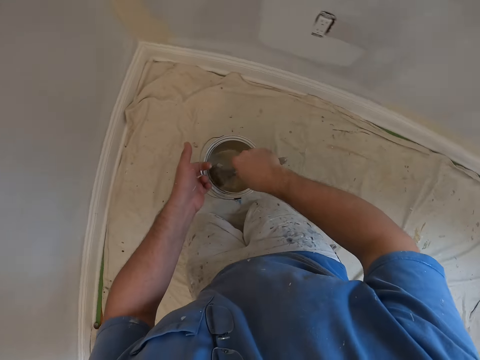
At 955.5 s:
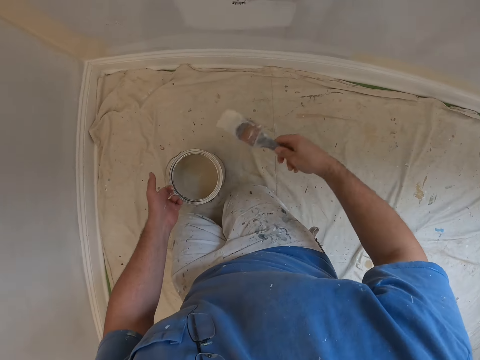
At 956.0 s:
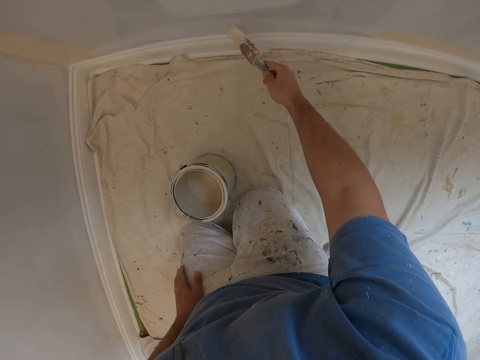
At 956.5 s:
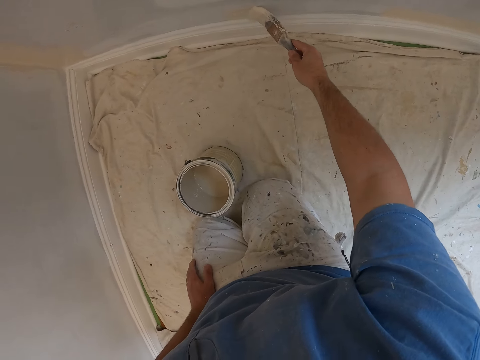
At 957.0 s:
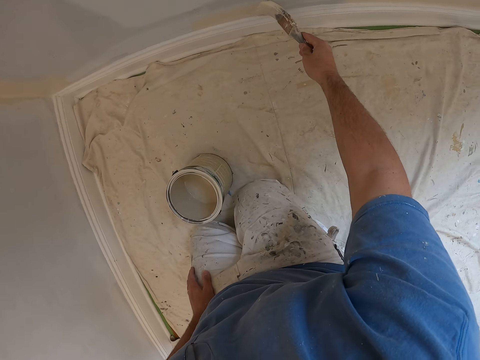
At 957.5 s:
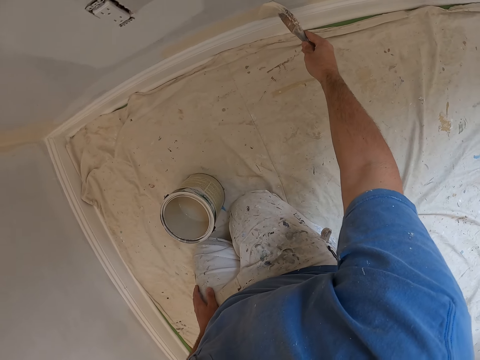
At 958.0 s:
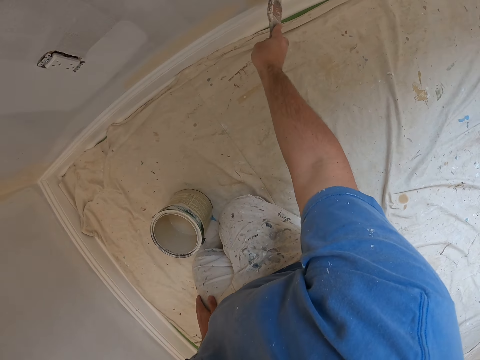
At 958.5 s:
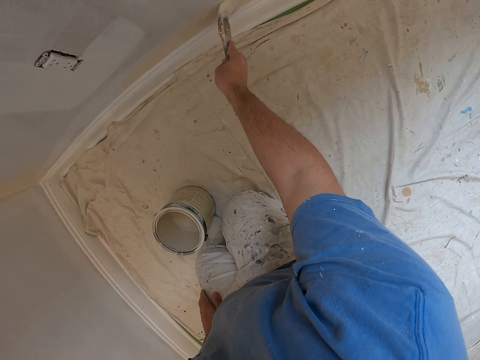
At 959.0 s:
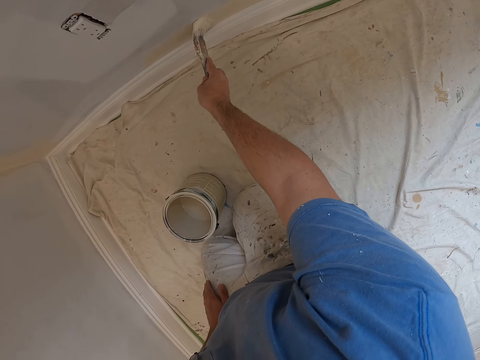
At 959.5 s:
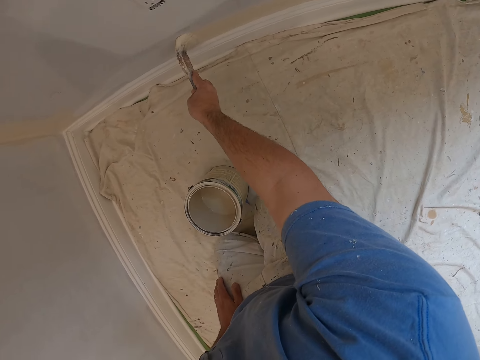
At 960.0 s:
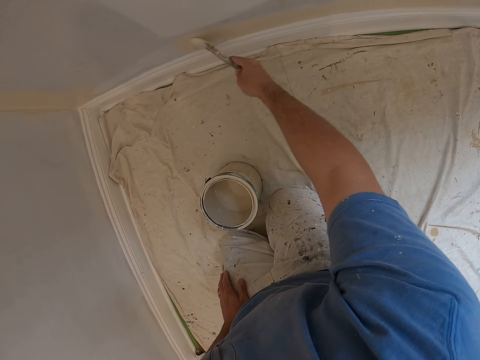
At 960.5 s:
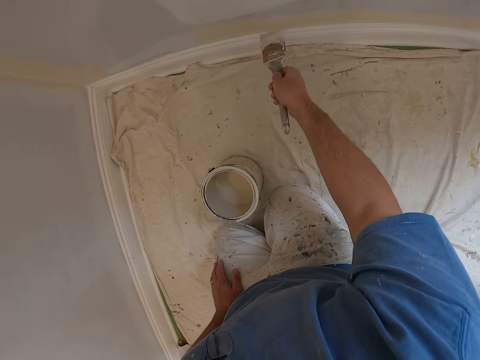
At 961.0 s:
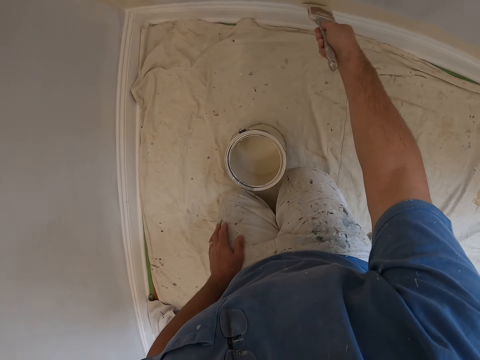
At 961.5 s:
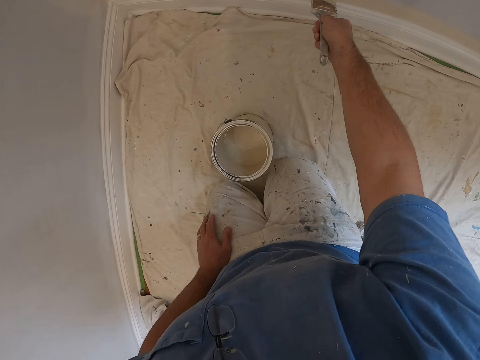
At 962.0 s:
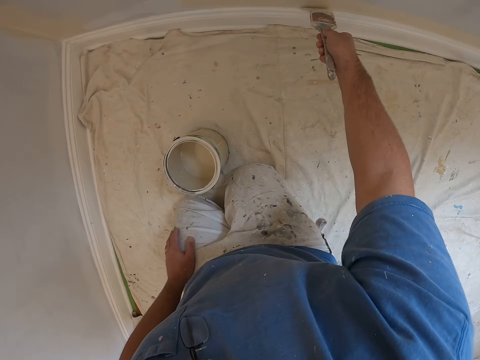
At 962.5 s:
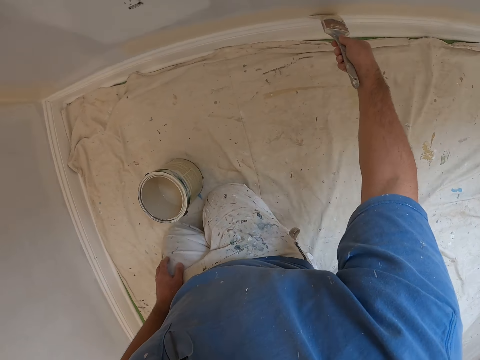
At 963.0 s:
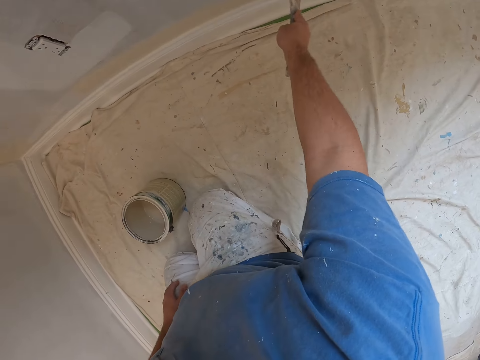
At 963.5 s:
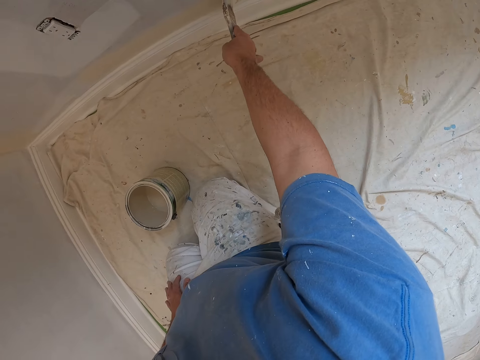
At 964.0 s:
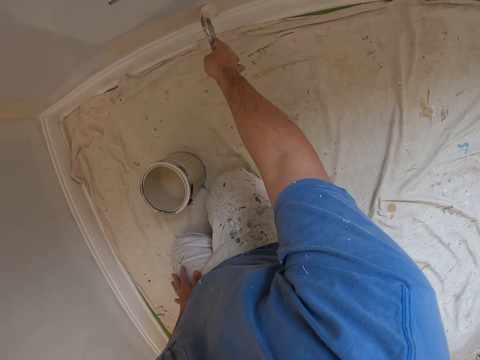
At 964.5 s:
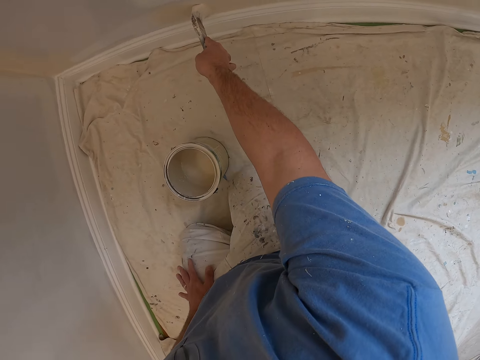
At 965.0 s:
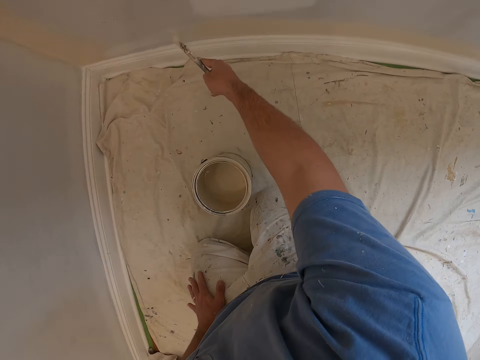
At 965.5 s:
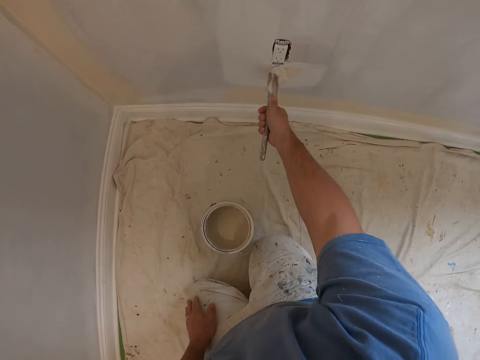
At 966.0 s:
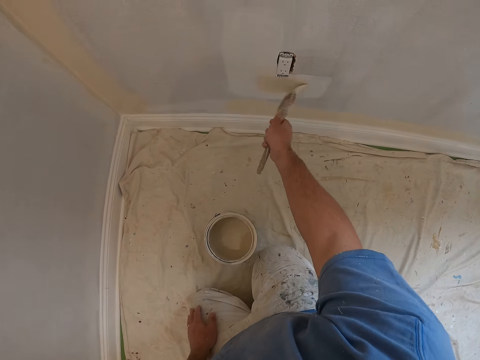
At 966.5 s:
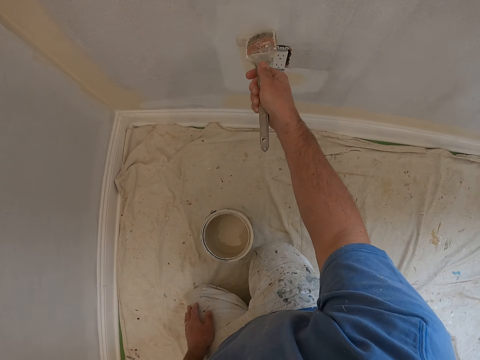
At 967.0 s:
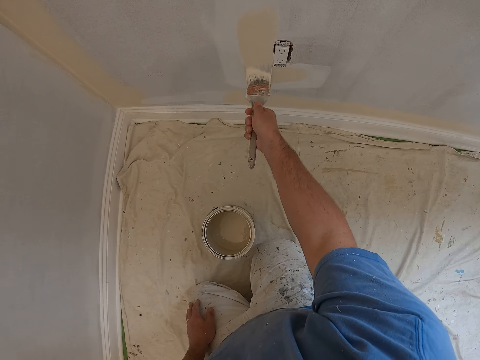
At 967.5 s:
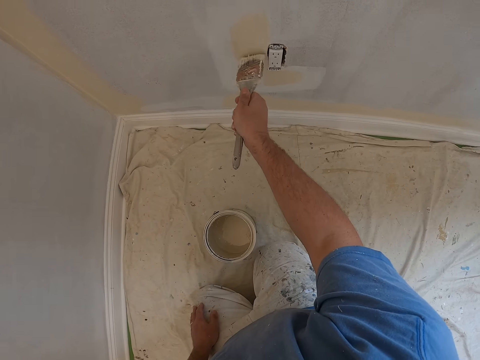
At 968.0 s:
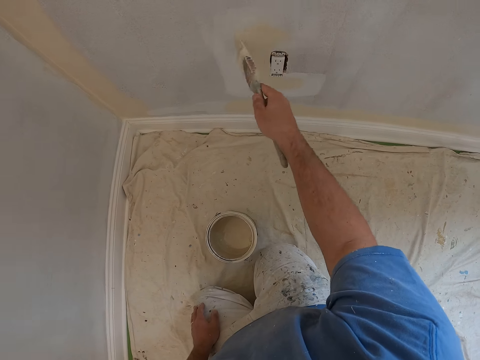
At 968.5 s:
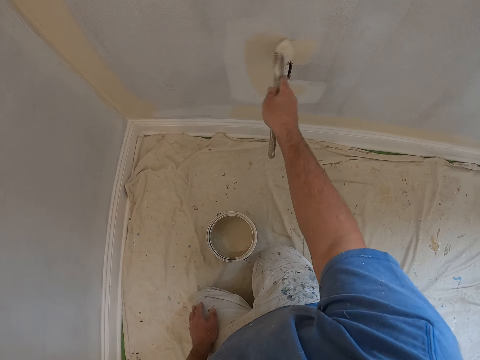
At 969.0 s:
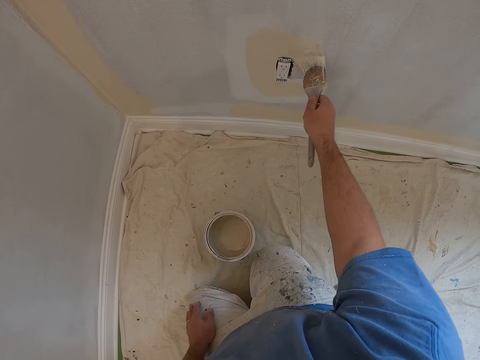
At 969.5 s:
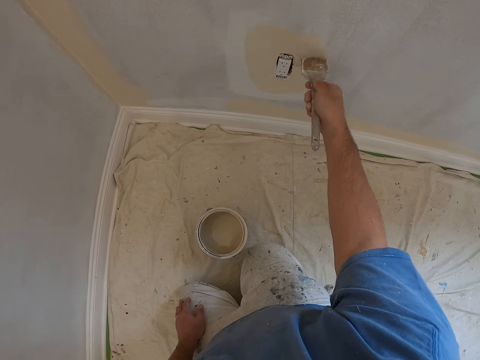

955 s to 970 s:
The camera wearer dips the painting brush into the paint. They remove the painting brush from the paint. They place down the paint can. They paint the room.

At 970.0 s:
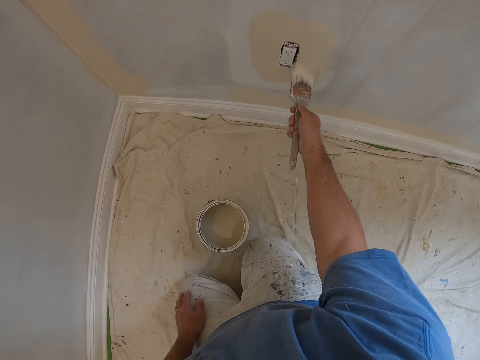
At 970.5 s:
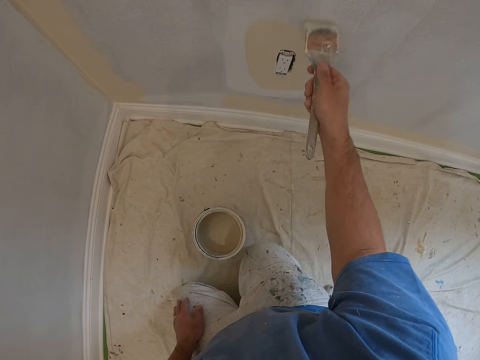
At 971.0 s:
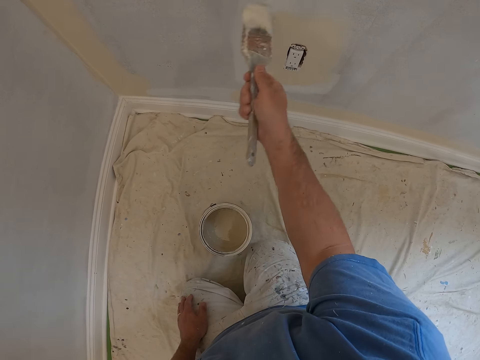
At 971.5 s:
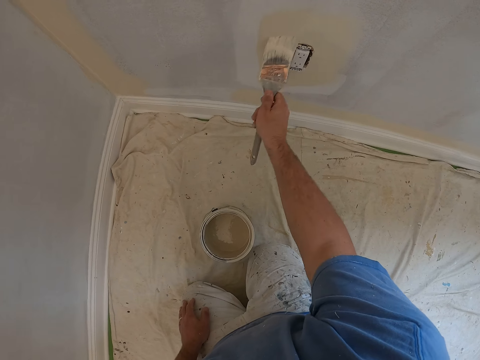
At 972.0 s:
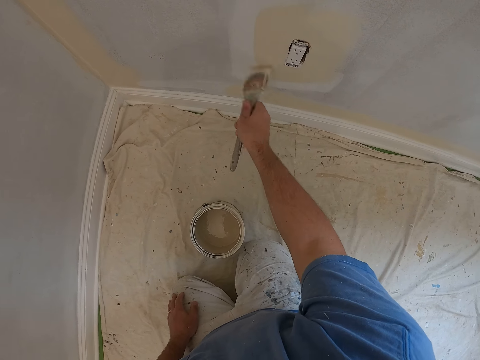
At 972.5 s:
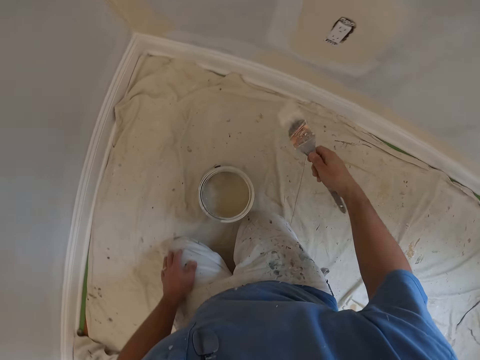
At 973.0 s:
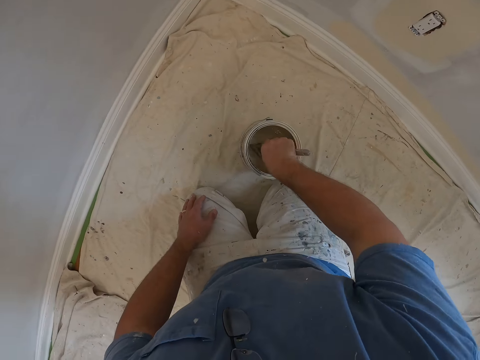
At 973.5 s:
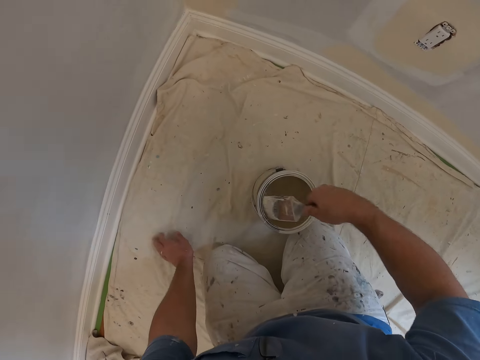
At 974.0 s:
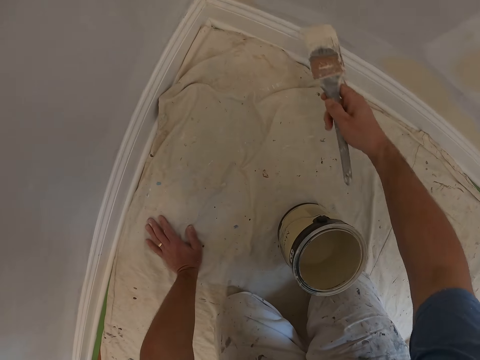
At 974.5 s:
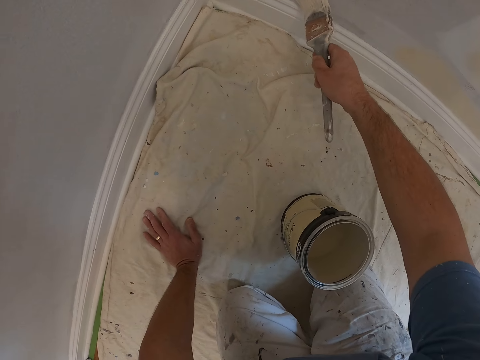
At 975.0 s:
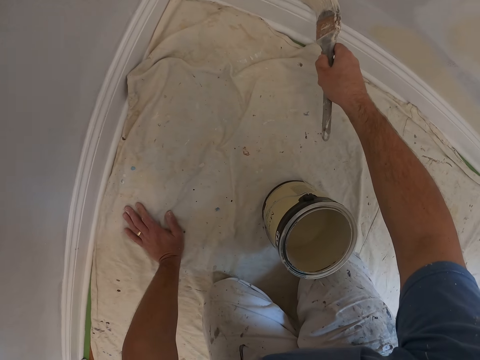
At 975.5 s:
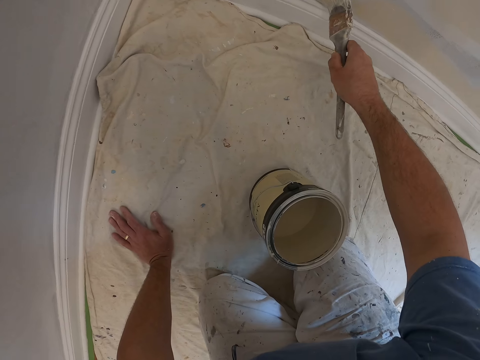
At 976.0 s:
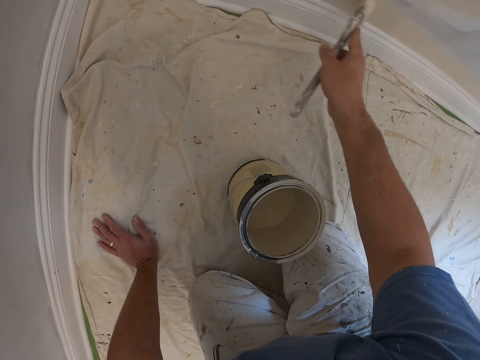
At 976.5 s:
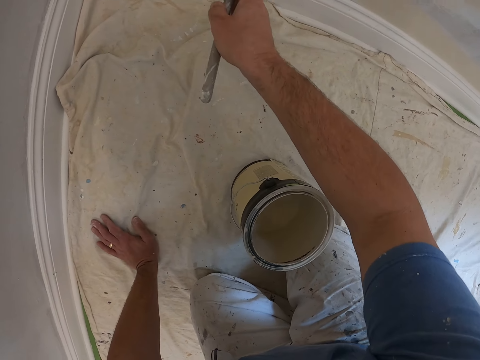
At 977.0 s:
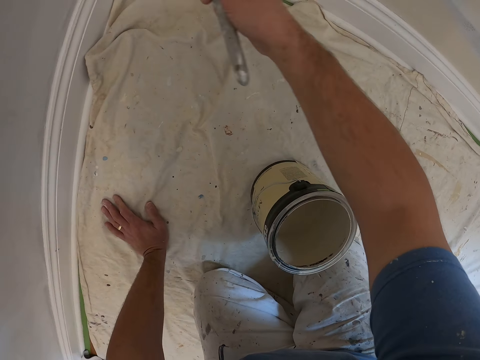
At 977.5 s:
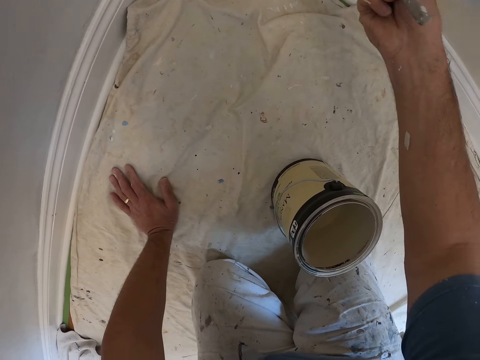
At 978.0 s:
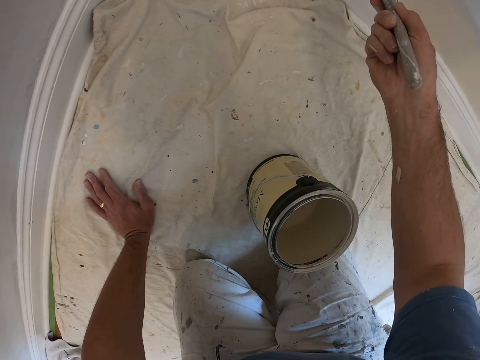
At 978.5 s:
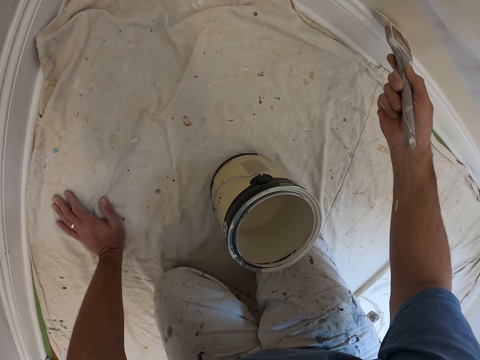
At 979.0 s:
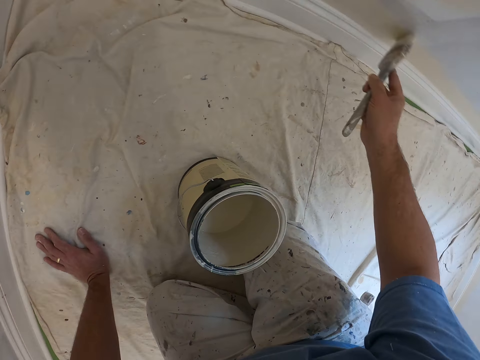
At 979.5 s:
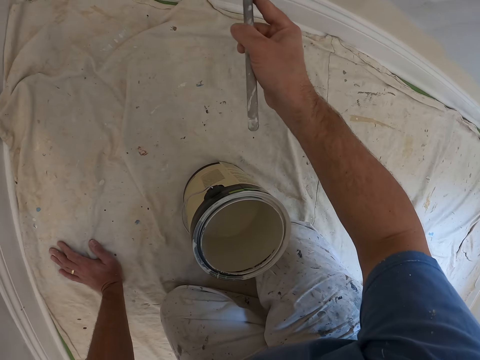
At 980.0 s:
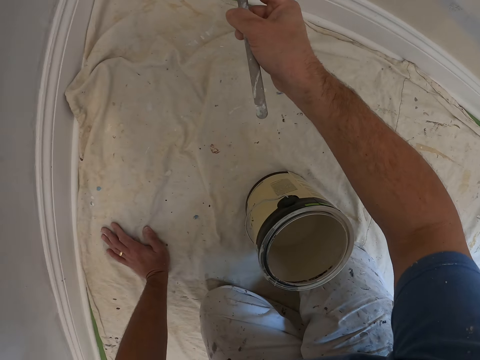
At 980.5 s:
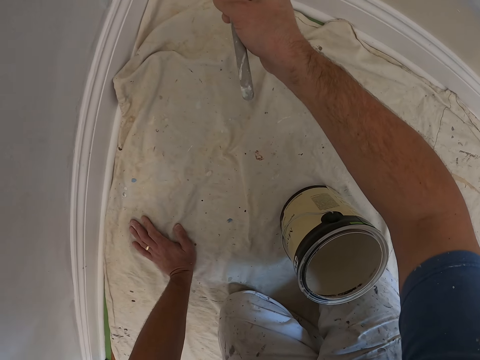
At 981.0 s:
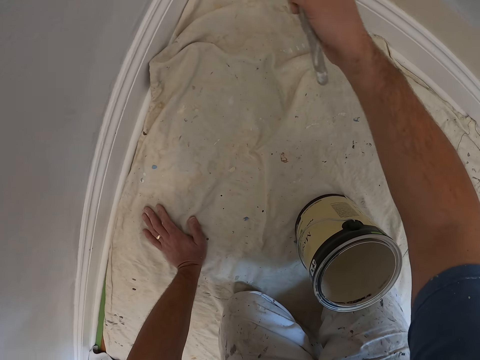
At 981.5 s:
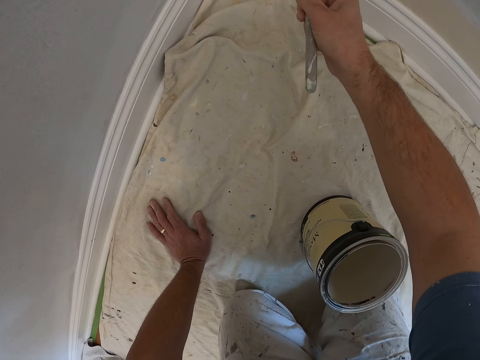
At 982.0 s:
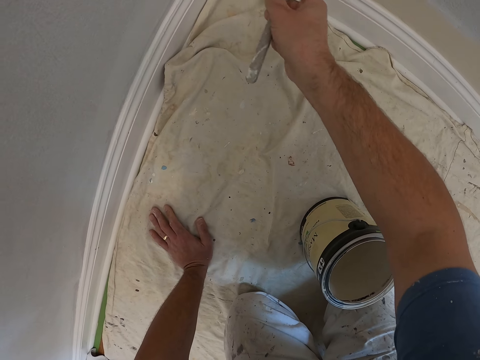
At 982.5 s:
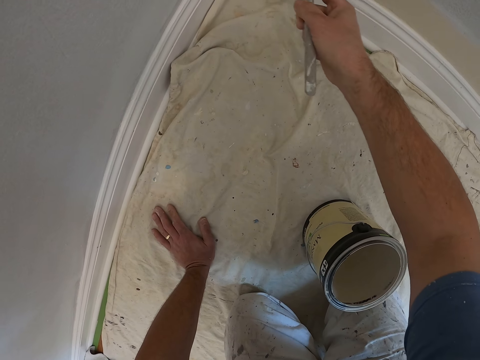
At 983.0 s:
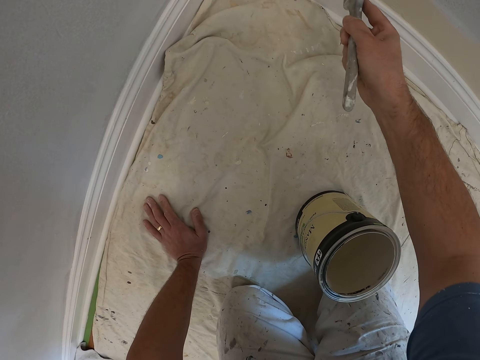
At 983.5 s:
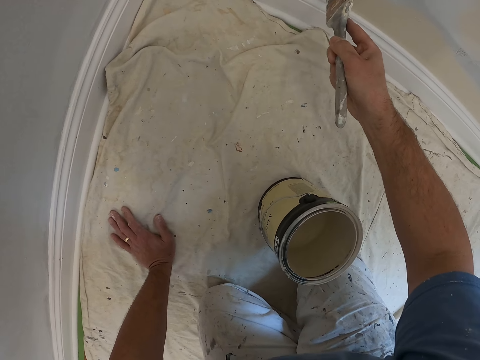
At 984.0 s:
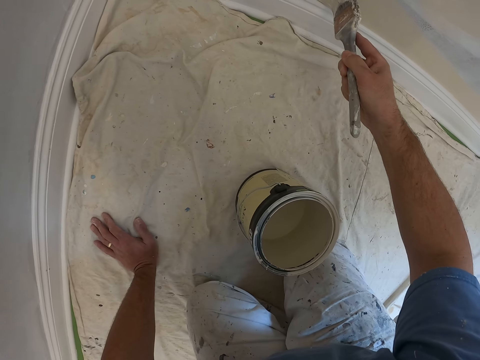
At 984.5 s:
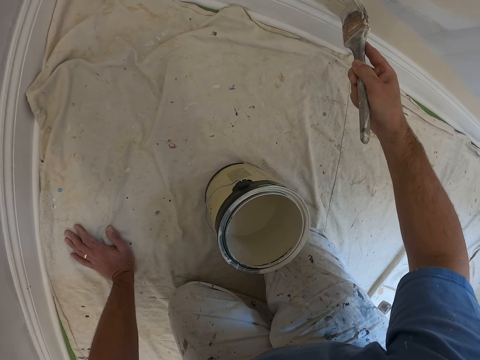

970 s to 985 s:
The camera wearer dips the painting brush into the paint container. They paint the edge of the wall.
